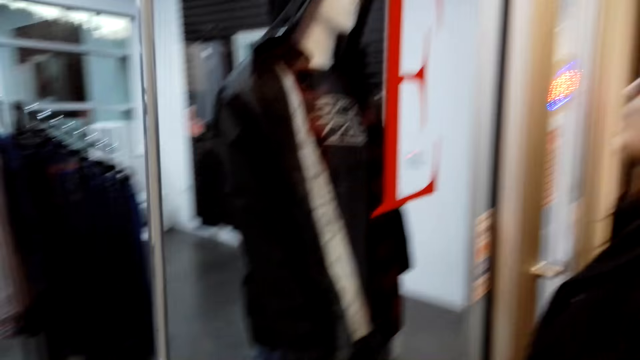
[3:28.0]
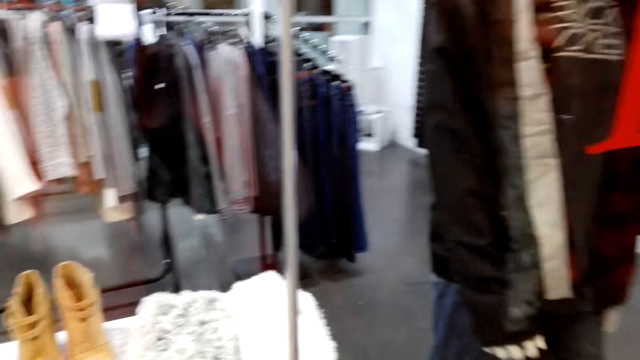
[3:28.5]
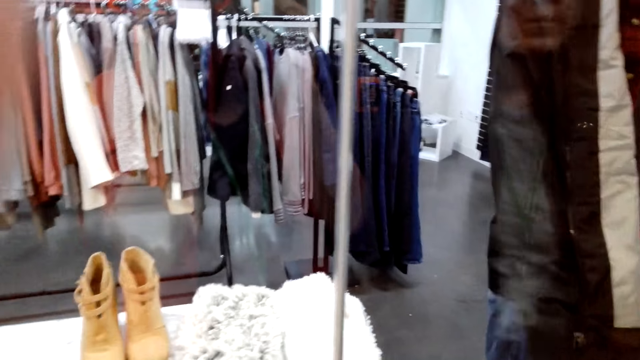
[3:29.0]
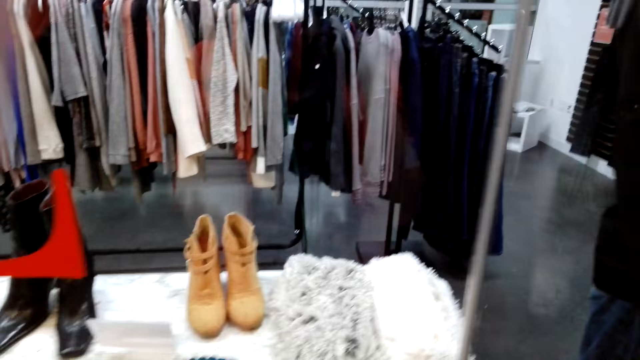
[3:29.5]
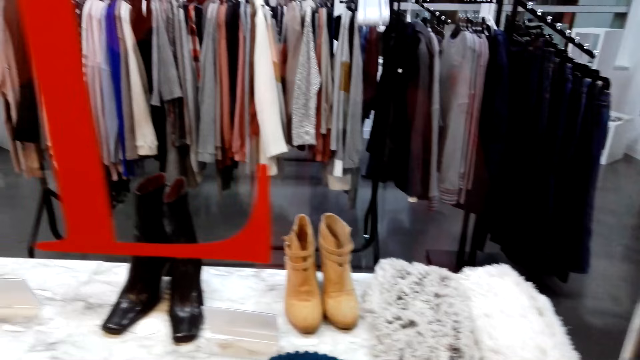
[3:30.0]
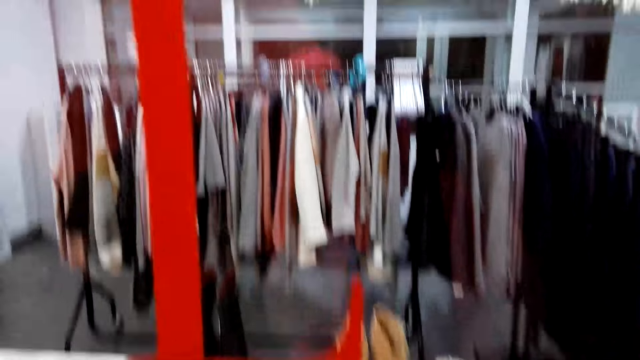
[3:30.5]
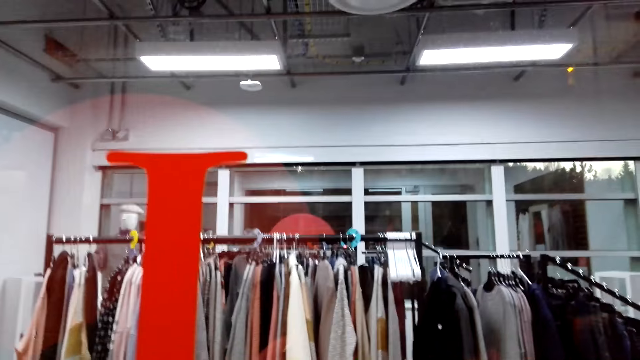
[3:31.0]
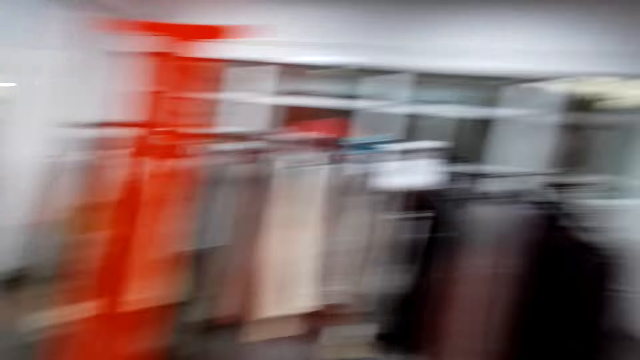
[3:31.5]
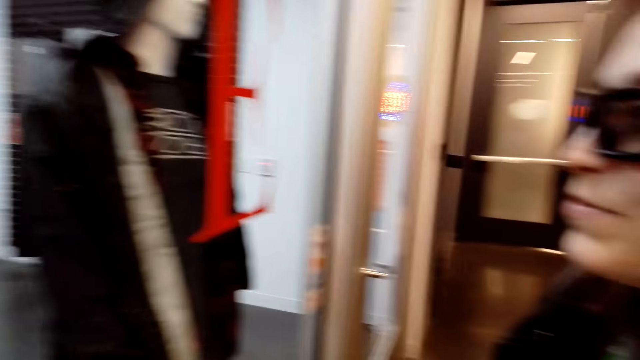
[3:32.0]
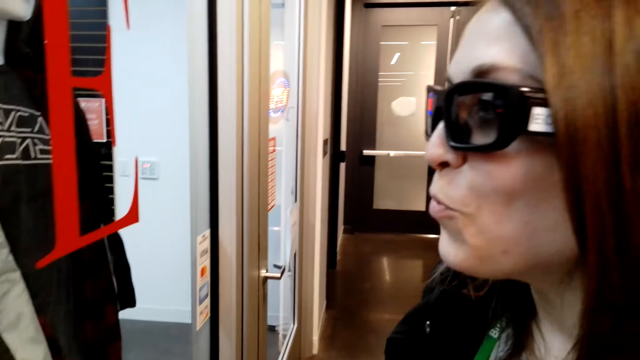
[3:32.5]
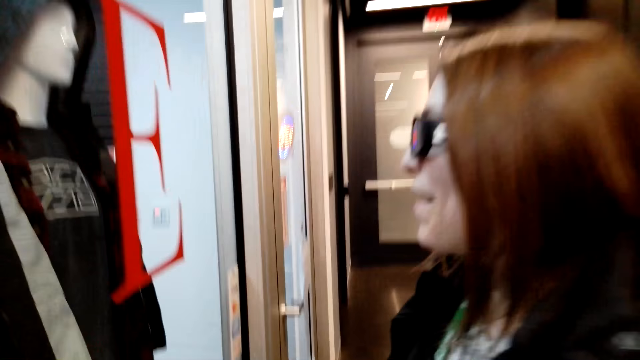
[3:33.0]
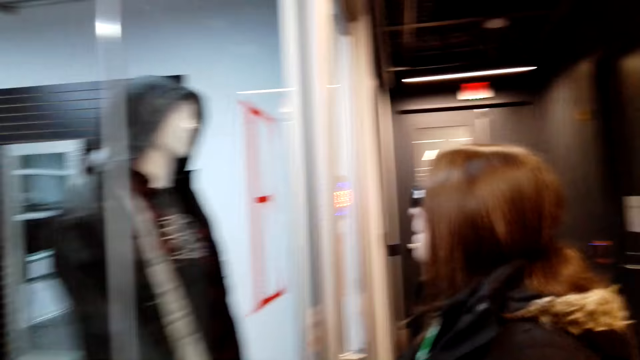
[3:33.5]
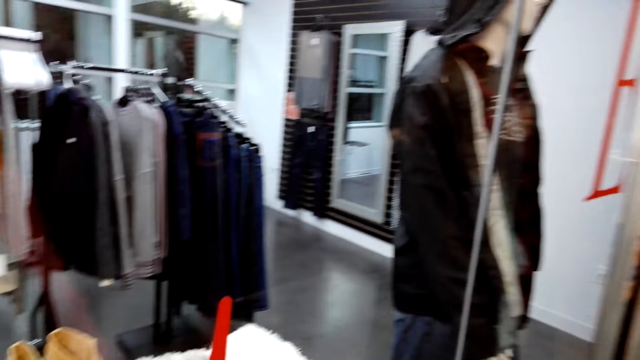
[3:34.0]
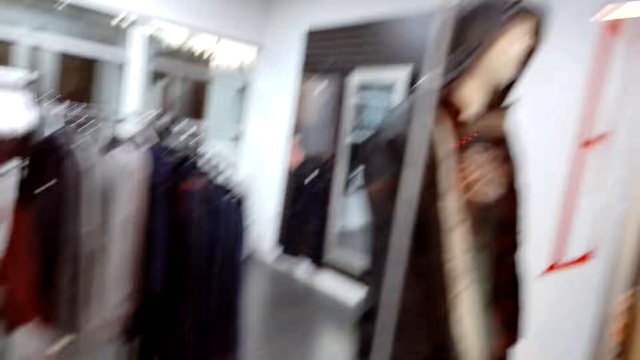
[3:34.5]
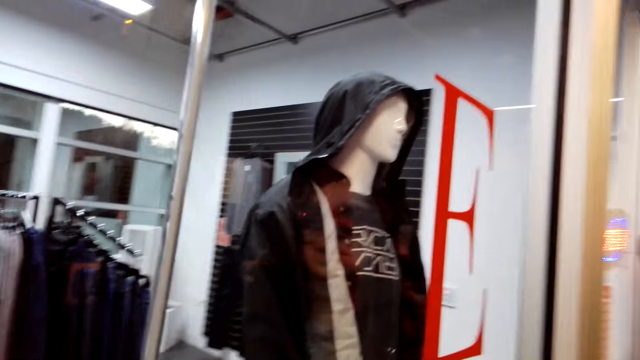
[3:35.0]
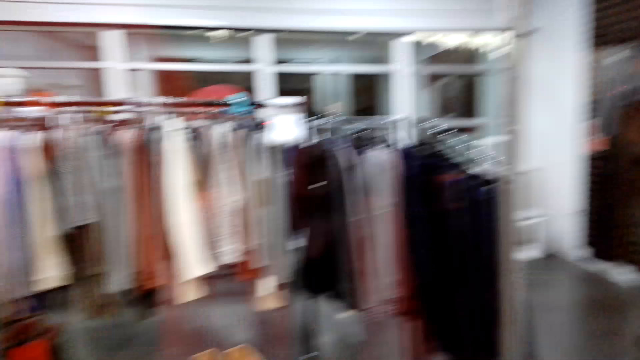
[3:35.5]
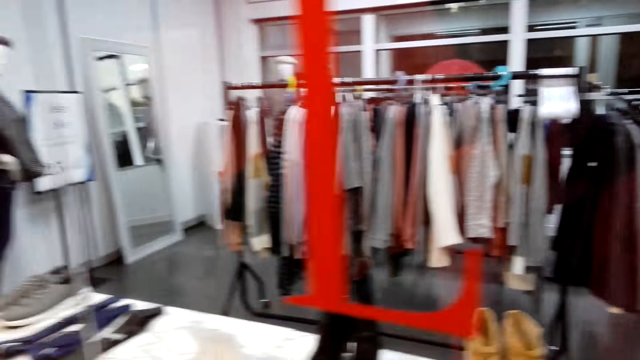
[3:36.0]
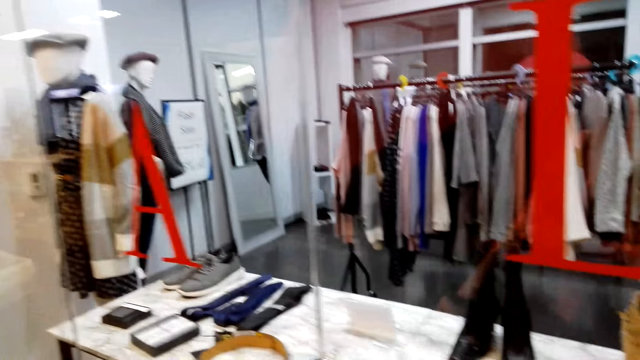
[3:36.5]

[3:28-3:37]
The camera wearer looks at the clothes store. They look at a lady. They look at the clothes store.

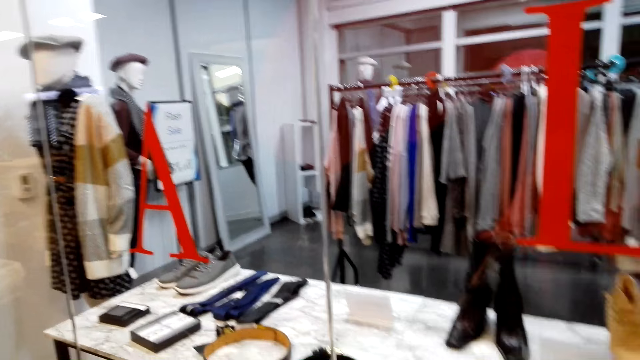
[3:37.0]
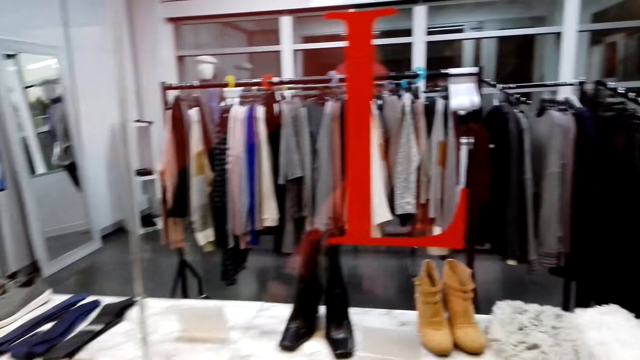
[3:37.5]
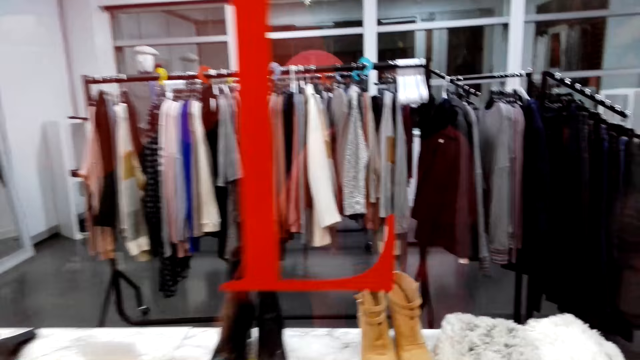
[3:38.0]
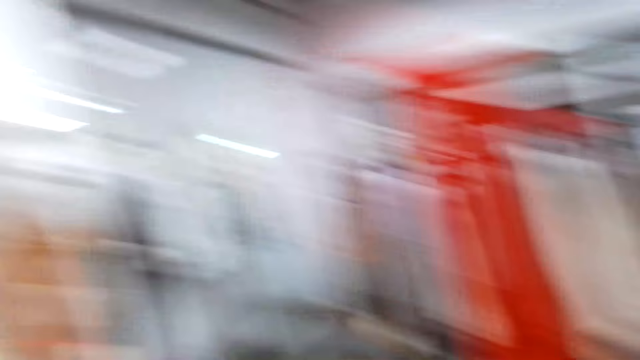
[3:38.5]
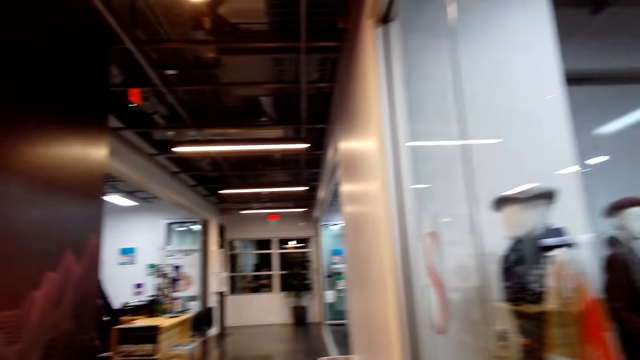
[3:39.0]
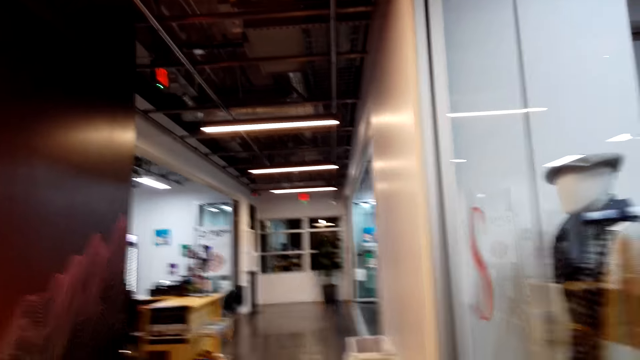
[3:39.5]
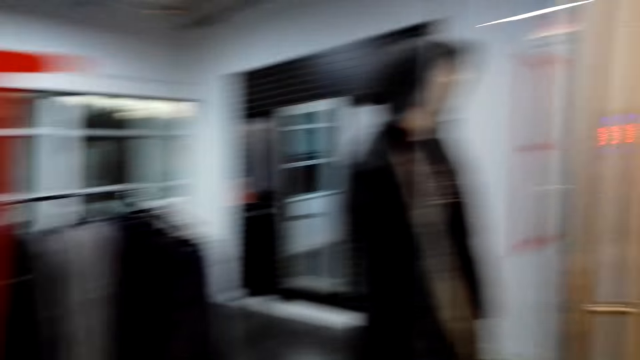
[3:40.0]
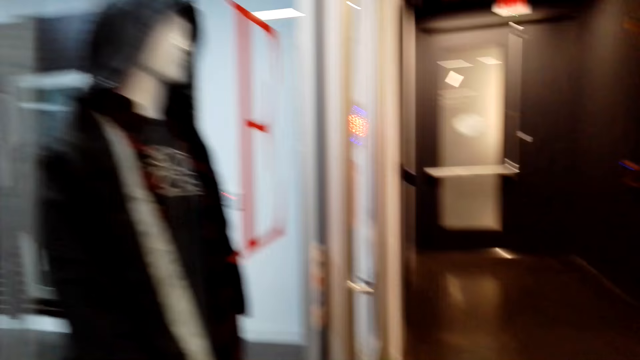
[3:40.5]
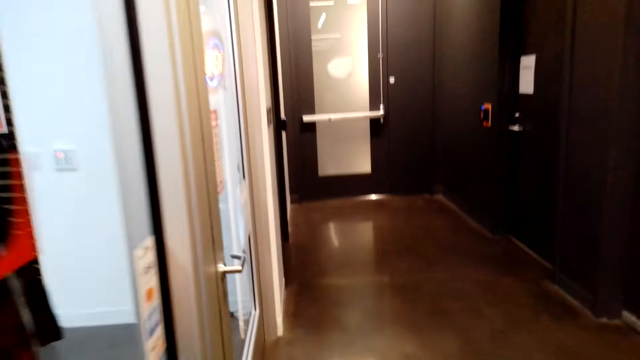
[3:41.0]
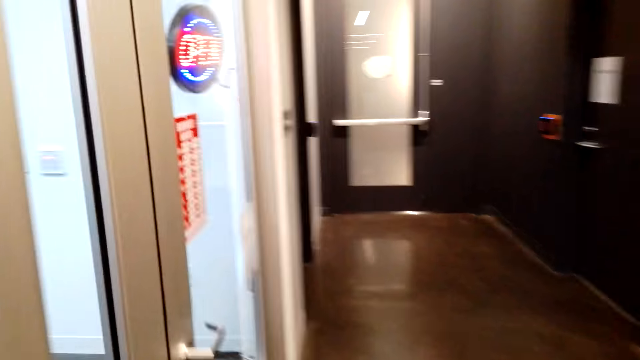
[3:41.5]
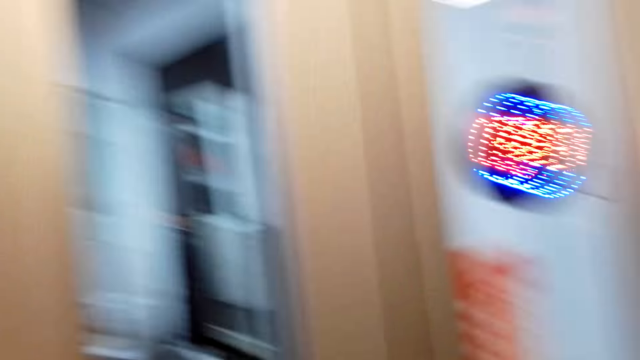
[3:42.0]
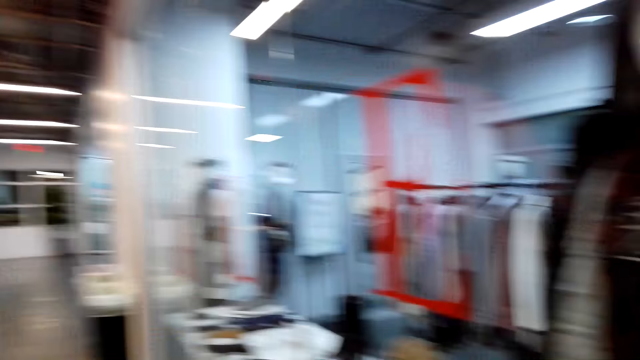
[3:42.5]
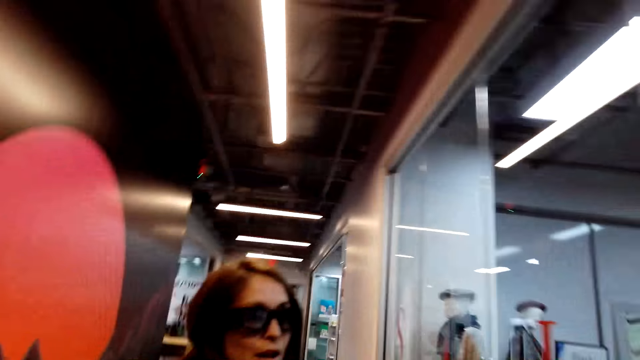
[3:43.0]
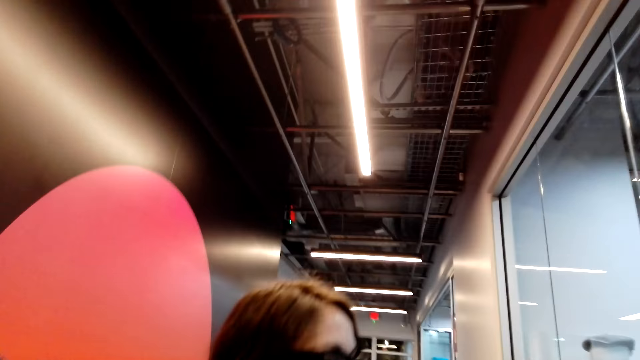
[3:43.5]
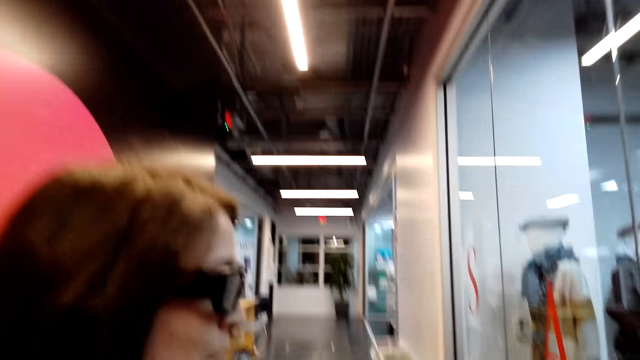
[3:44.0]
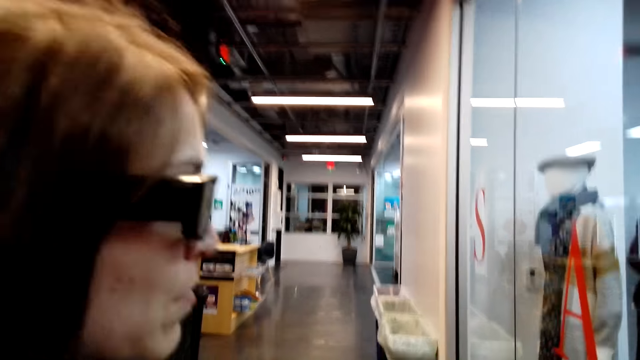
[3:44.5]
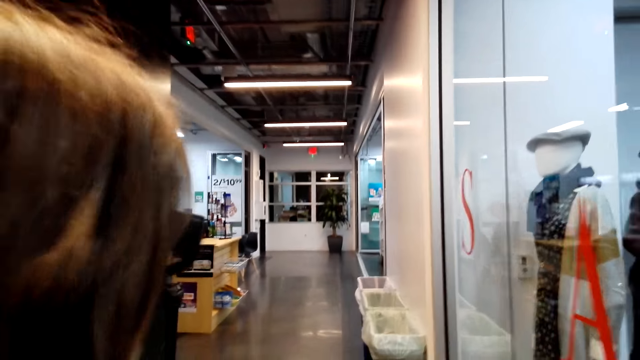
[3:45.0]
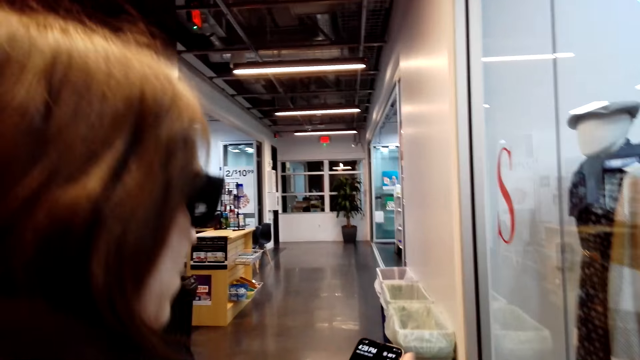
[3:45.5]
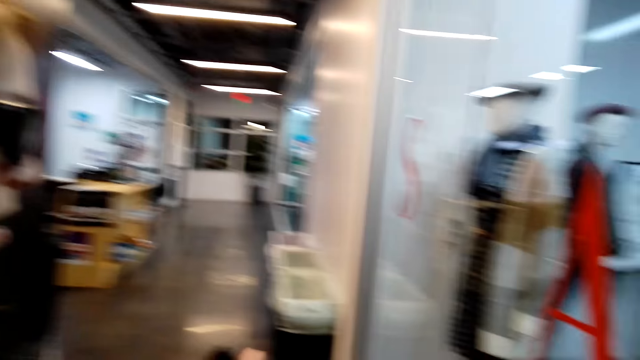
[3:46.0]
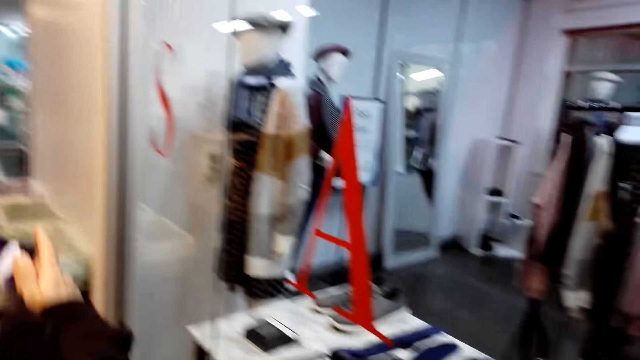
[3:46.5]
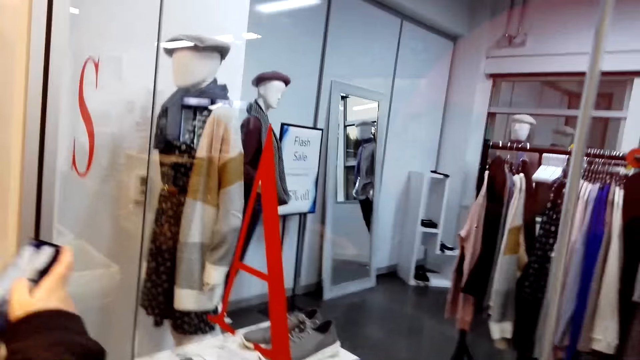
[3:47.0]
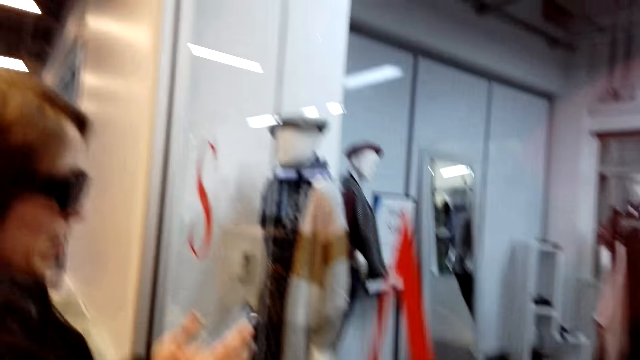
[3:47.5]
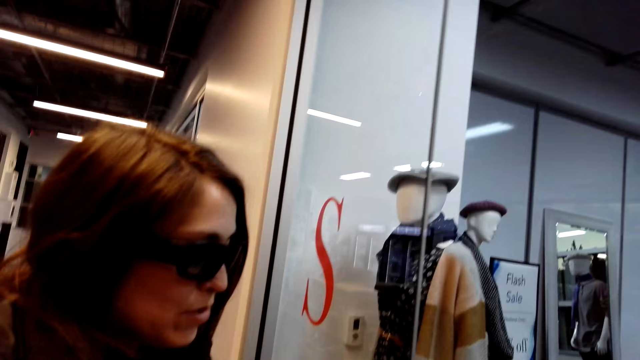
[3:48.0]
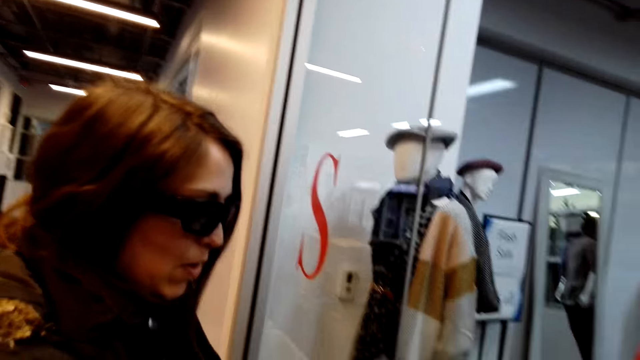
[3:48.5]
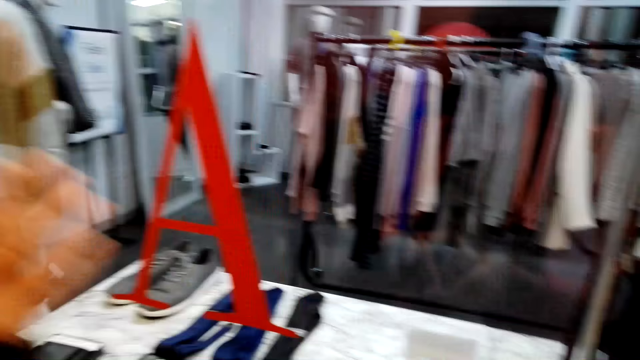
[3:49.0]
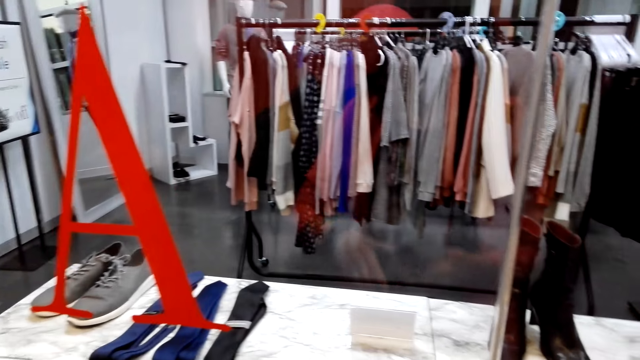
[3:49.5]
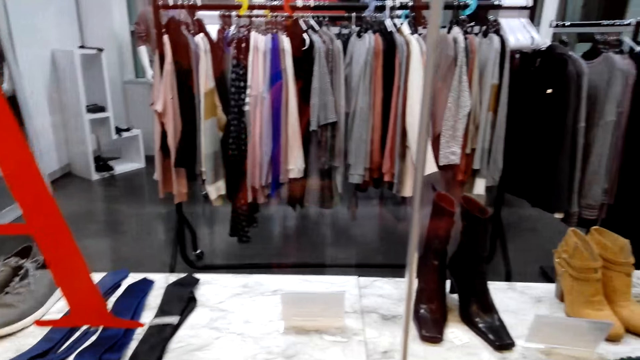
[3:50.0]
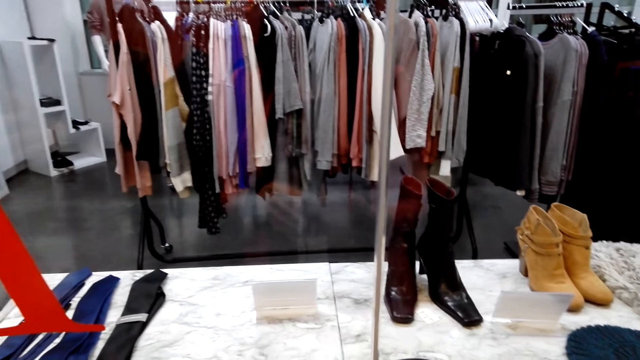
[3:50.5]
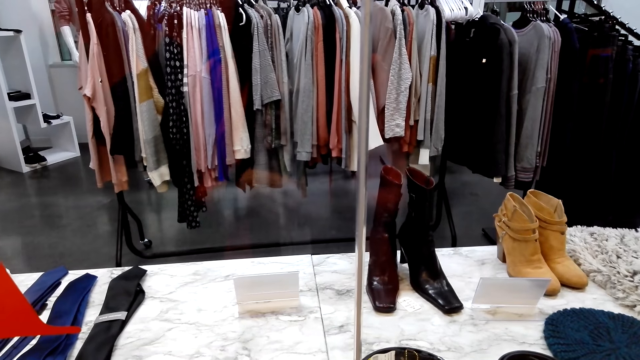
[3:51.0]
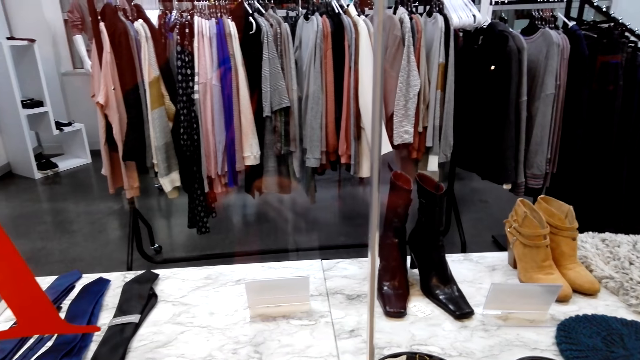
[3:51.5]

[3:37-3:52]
A man converses with a woman and the camera wearer. The camera wearer looks around. They talk and walk around. They look around. They look at the woman. The woman scrolls through the phone. The camera wearer looks at the clothes store.
